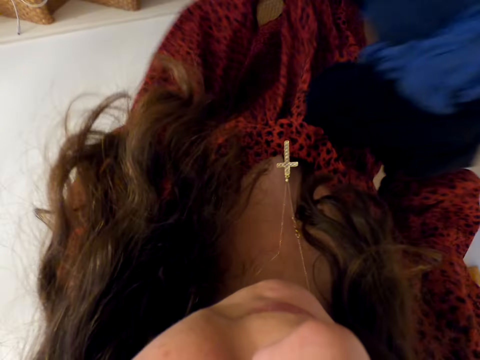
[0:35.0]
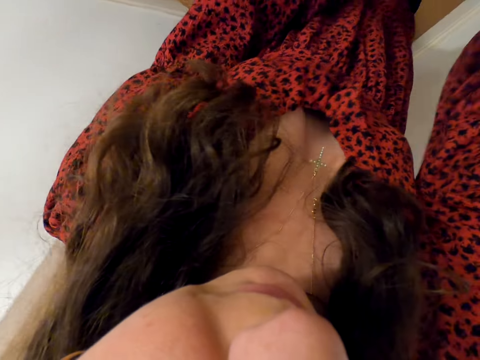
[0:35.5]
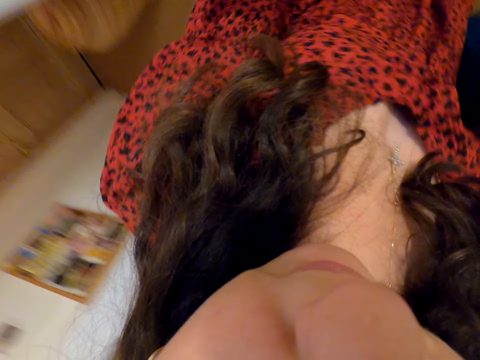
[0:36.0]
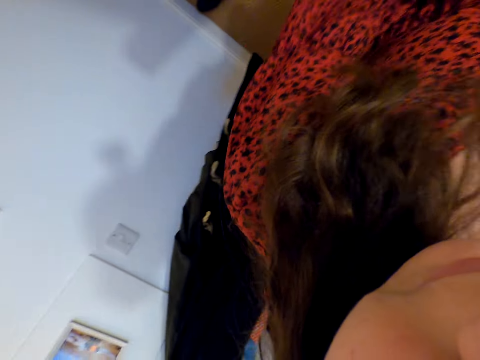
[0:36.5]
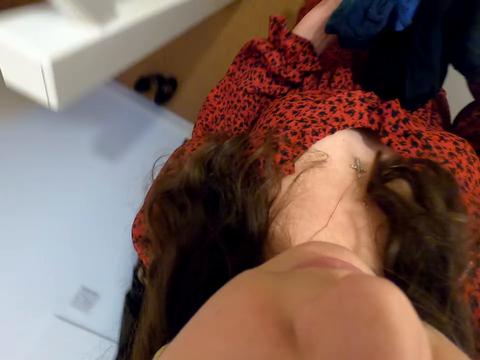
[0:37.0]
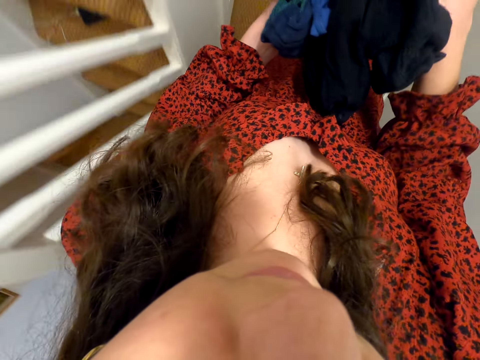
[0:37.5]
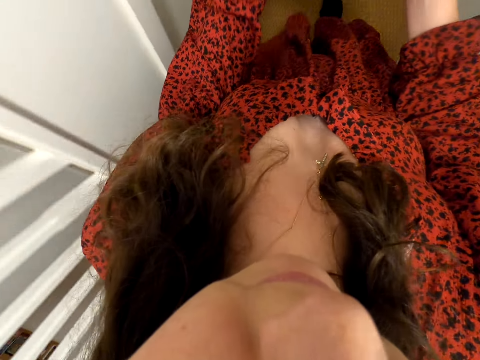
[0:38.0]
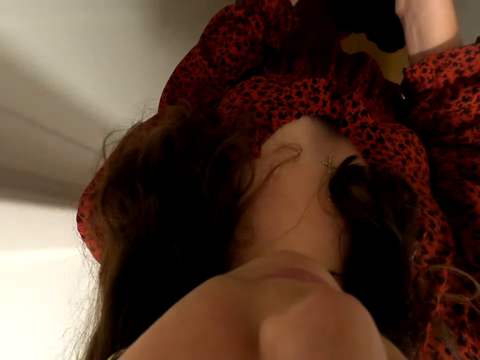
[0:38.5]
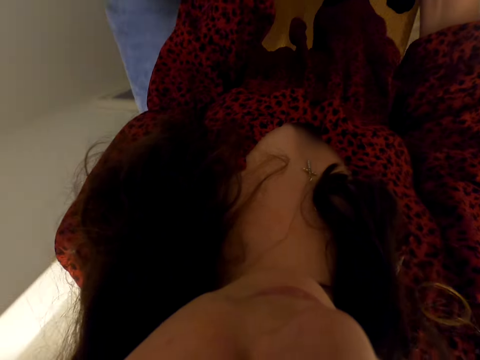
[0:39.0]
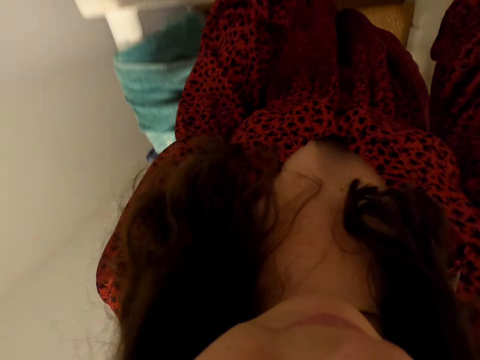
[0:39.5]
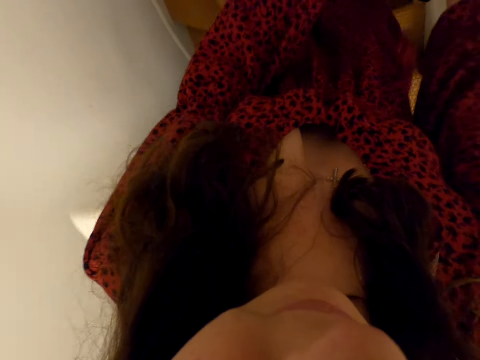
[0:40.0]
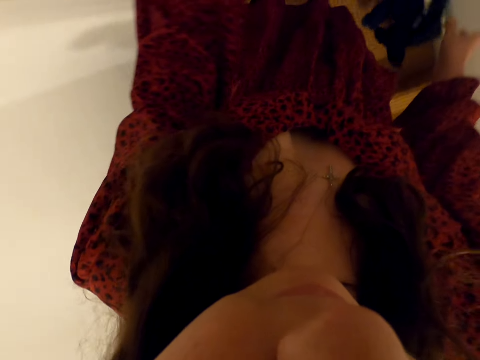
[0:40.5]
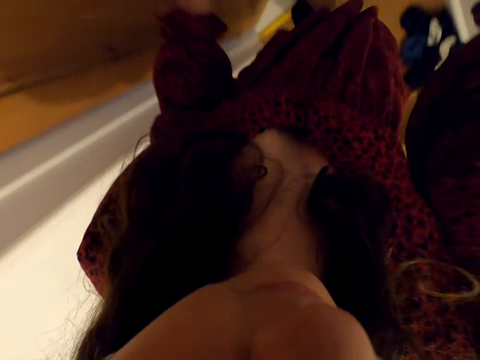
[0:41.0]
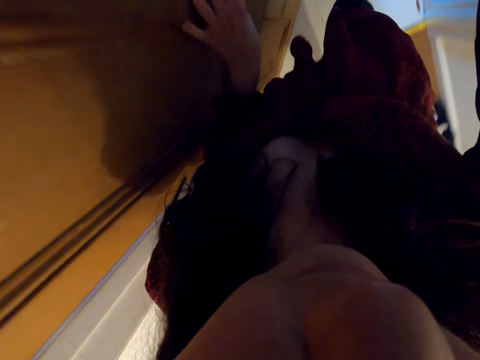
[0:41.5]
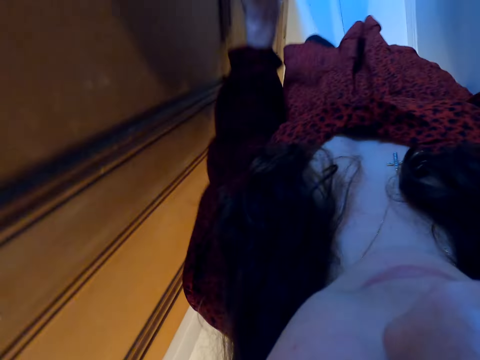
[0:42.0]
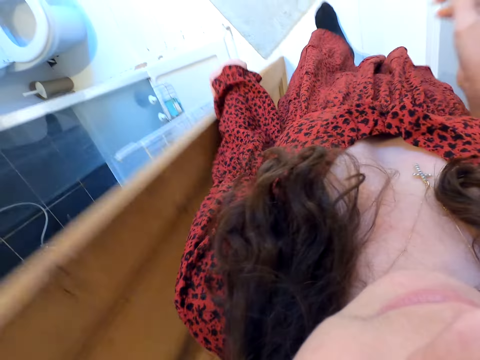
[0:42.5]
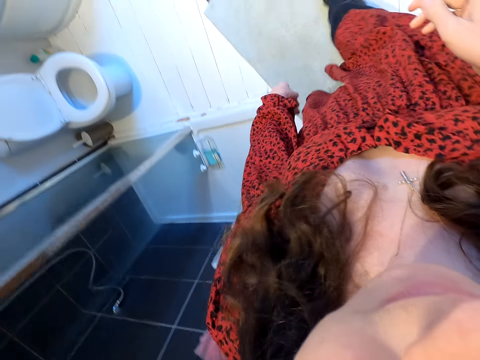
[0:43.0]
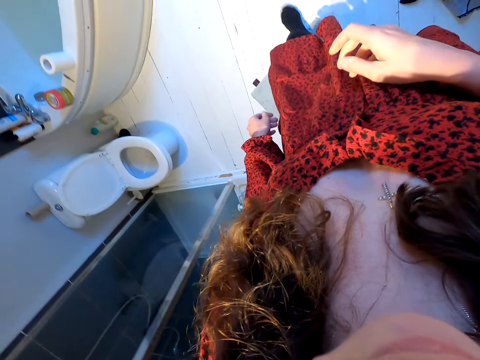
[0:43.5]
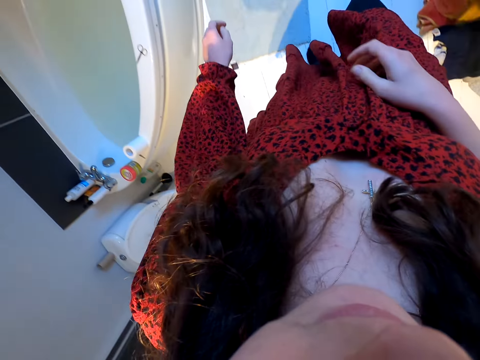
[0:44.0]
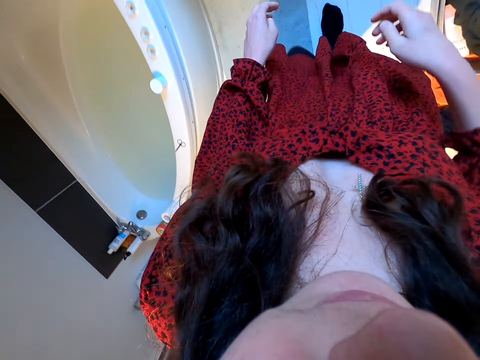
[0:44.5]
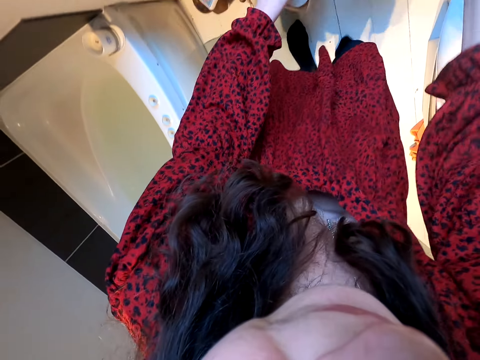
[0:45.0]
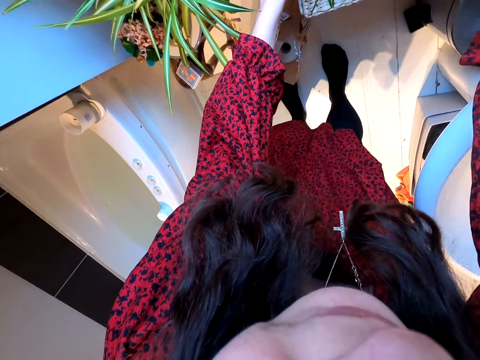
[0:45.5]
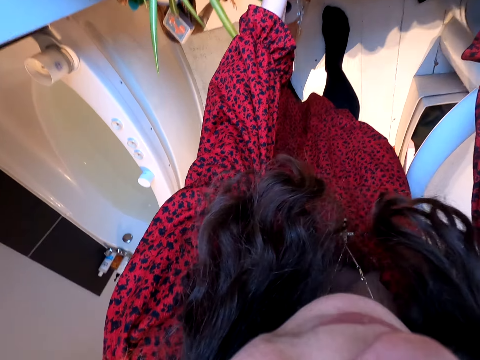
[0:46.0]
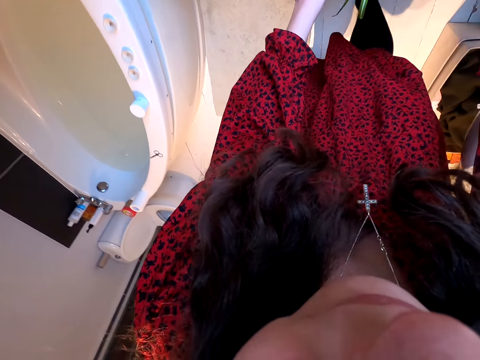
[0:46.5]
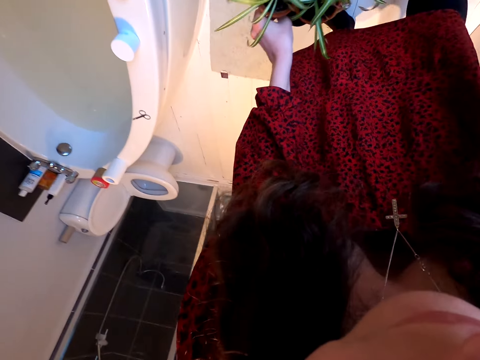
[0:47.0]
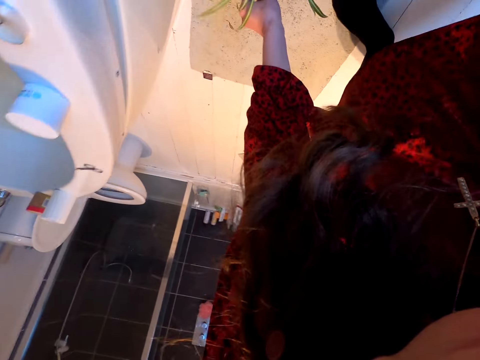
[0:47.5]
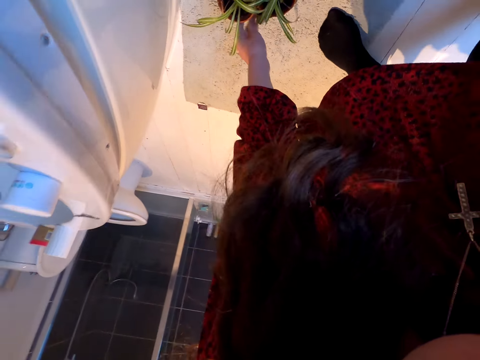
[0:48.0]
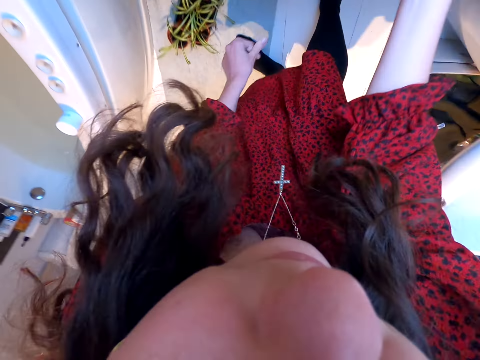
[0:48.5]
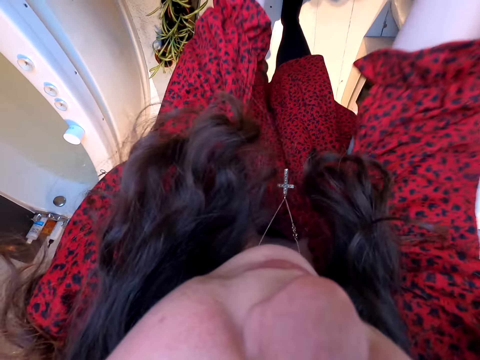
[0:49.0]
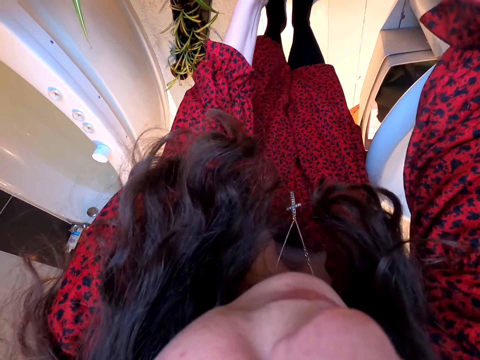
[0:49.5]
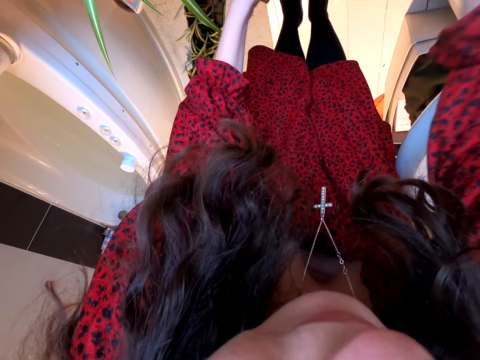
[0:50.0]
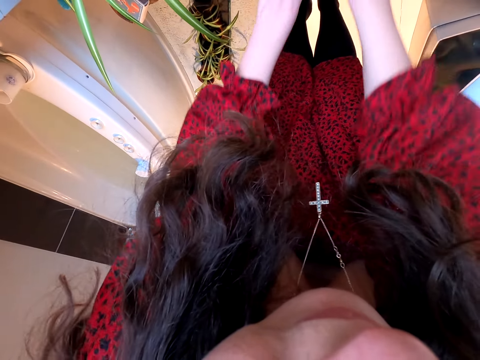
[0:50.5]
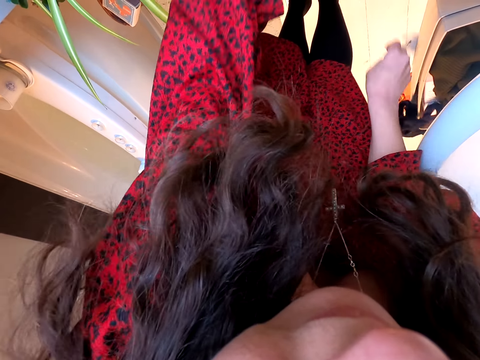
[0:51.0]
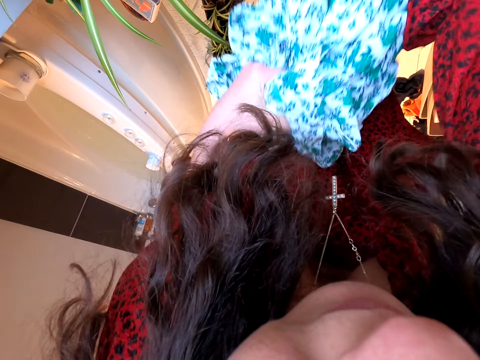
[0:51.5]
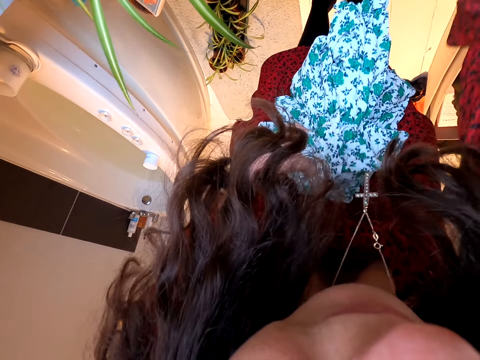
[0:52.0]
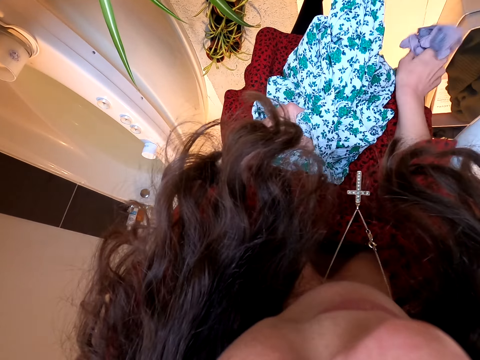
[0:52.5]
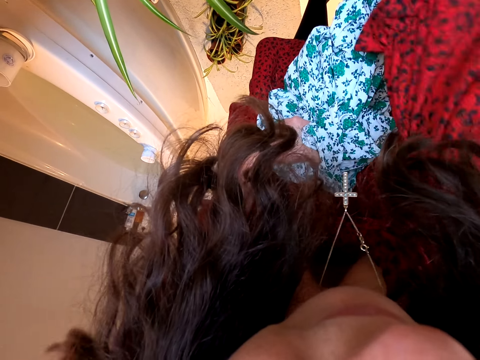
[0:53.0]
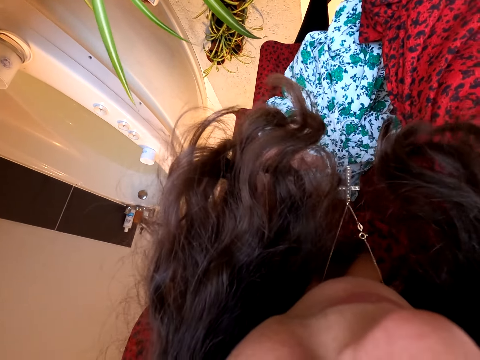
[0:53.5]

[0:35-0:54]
The camera wearer walks in the house. They walk around the room. They drop the cloths down. They enter a door. They put a flower pot aside. They throw shoes behind. They select the clothes from the basket. They throw a cloth behind. They take a cloth.

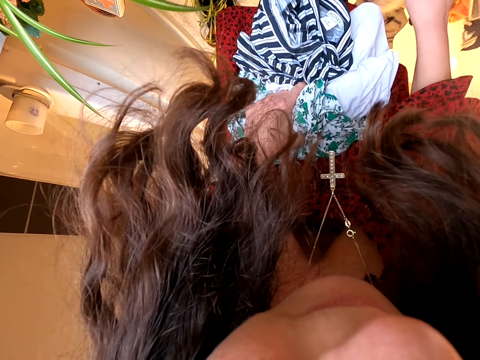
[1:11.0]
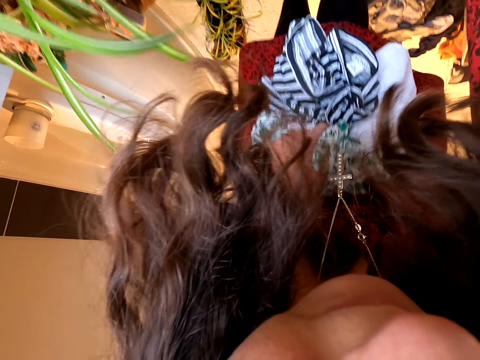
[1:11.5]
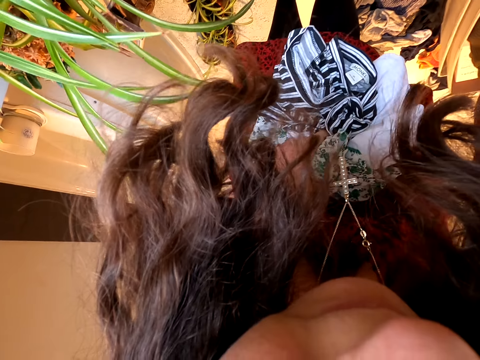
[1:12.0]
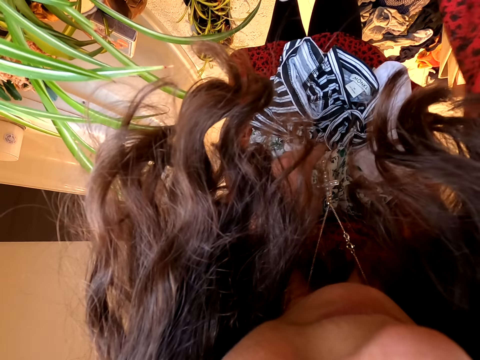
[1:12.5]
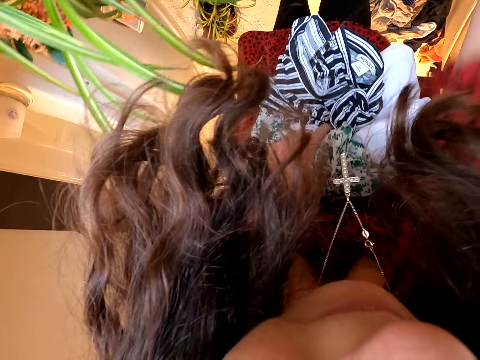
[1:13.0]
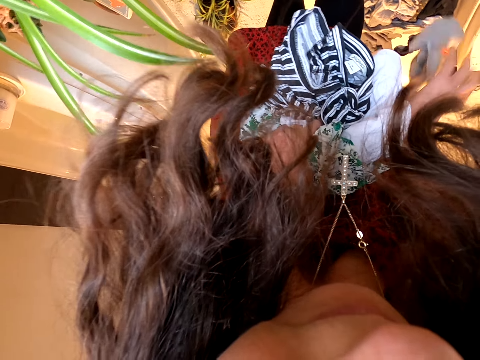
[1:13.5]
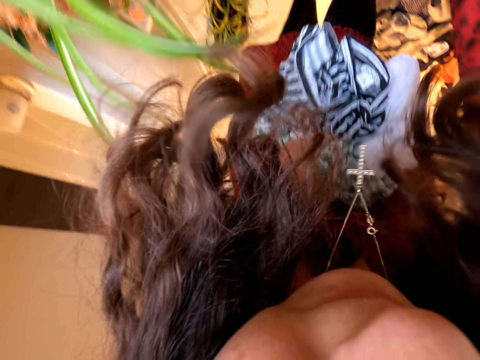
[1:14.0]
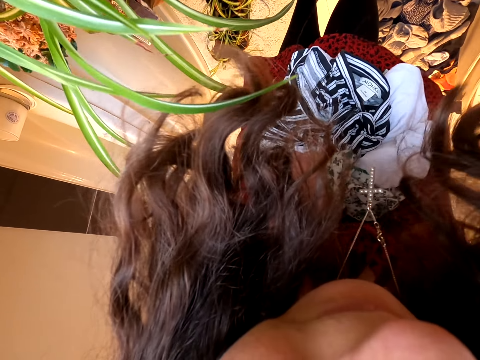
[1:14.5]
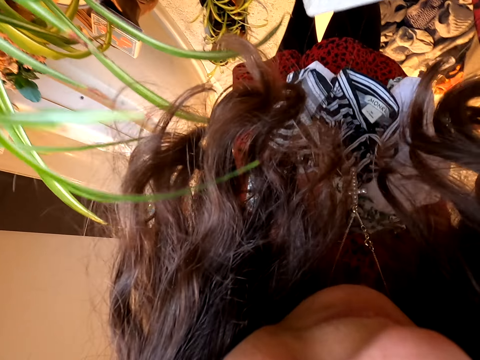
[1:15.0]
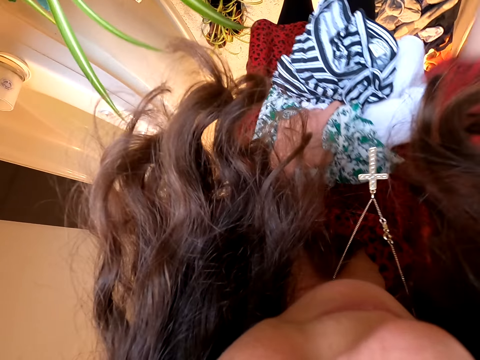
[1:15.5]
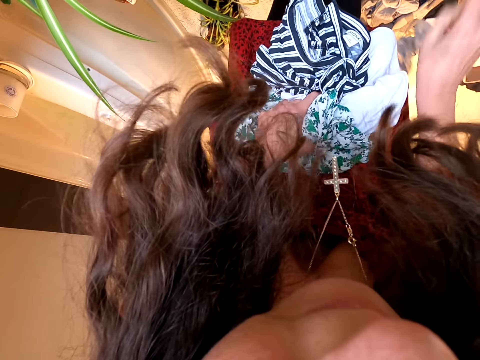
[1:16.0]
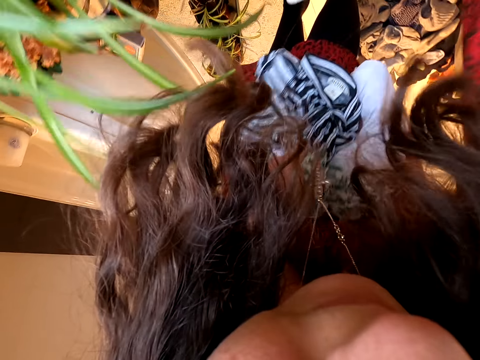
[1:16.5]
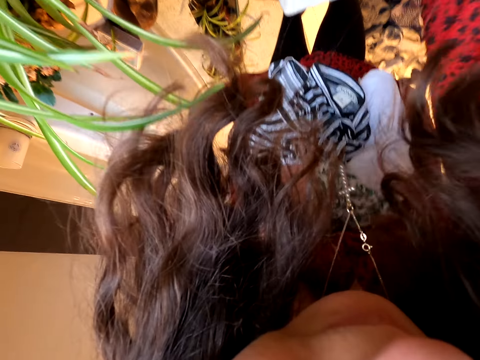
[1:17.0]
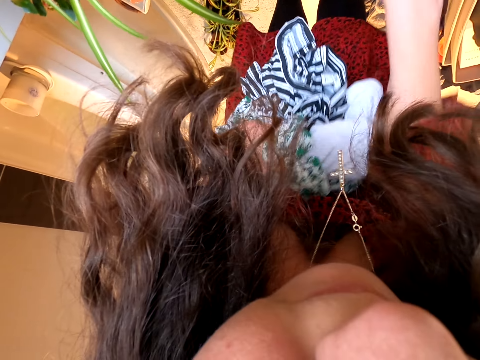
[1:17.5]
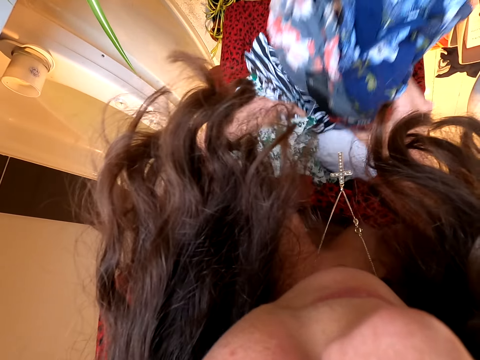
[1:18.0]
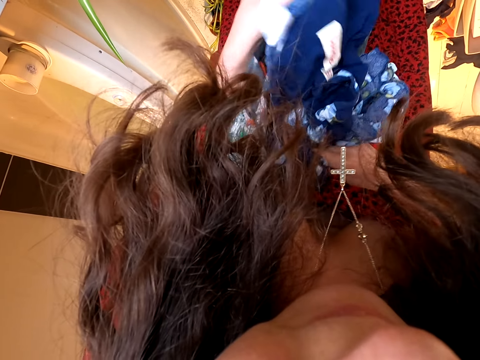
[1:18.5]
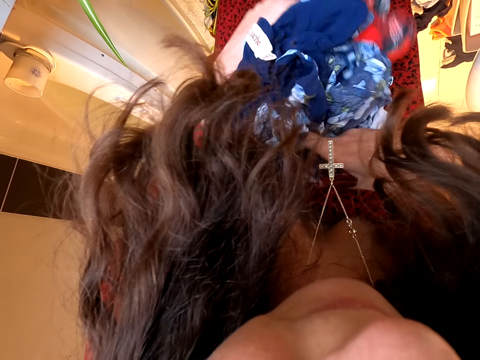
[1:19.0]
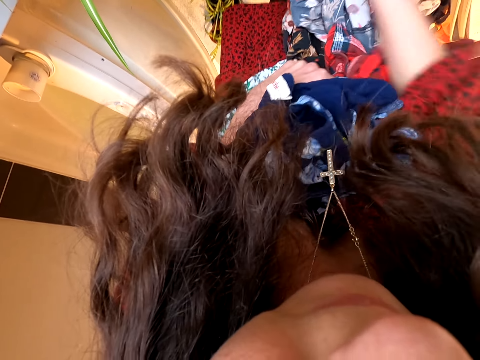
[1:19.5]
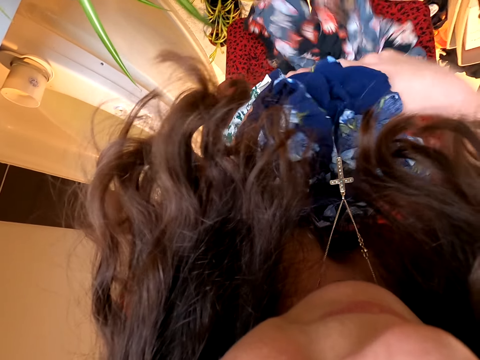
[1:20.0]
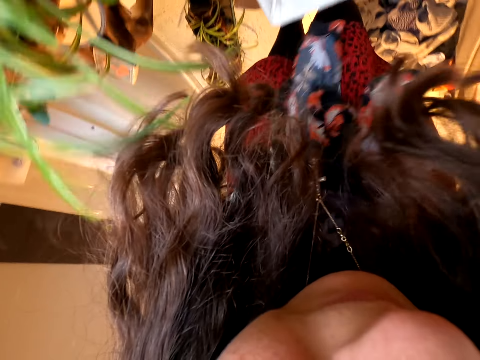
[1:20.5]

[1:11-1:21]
The camera wearer throws the cloth behind. They take a cloth. They throw the cloth behind. They take a cloth. They throw the cloth behind. They take cloths. They put the cloths on the left hand.
